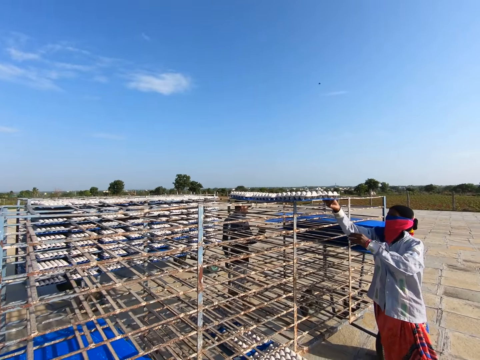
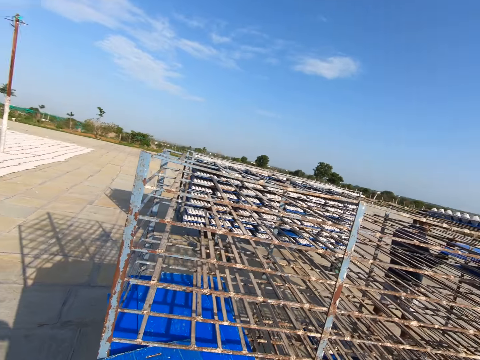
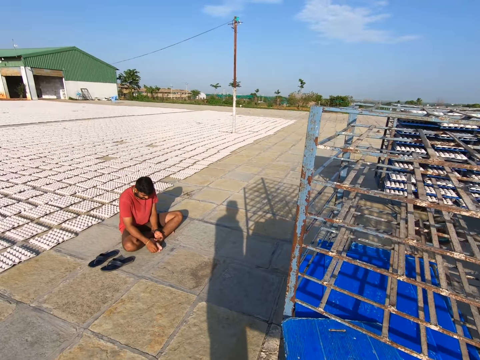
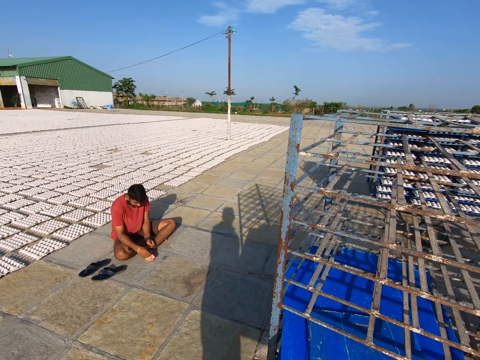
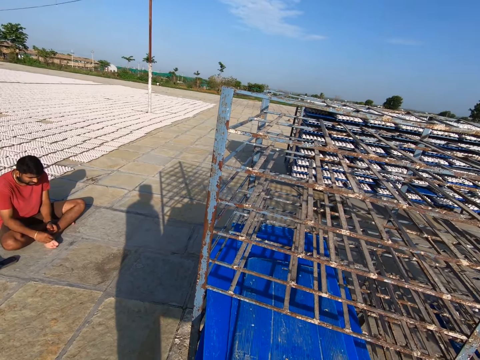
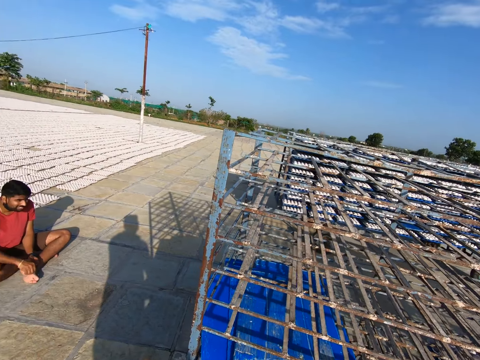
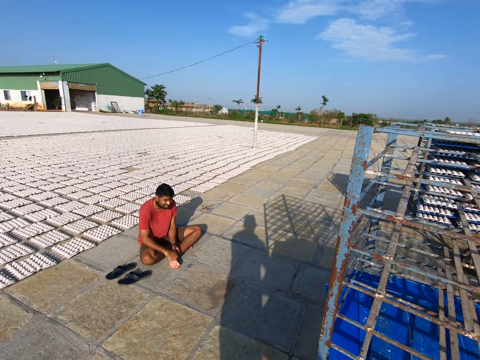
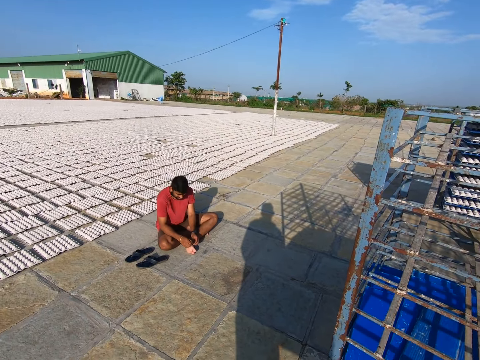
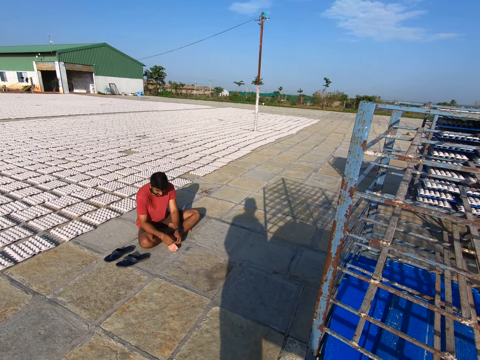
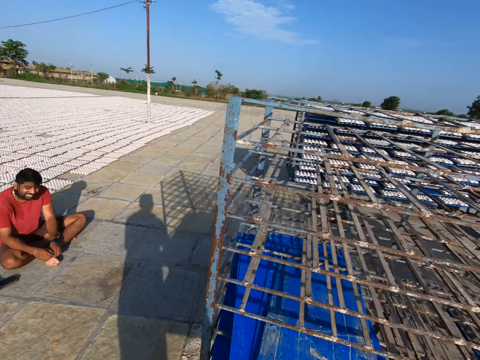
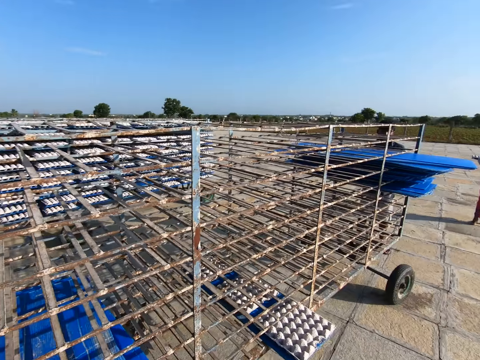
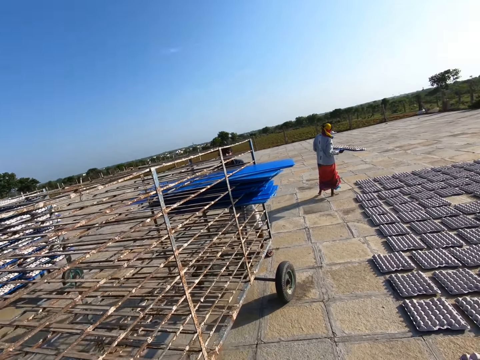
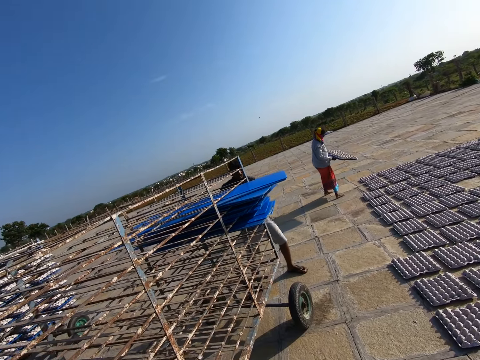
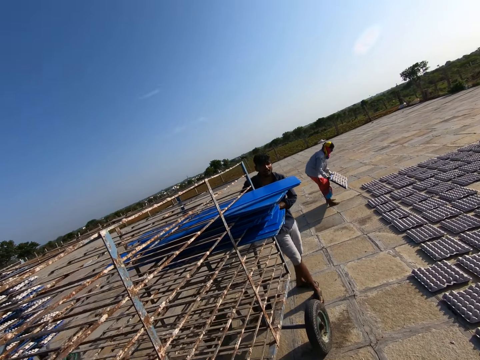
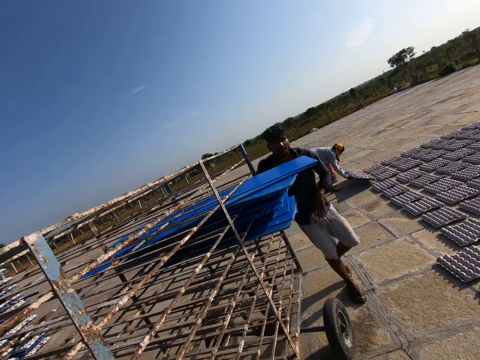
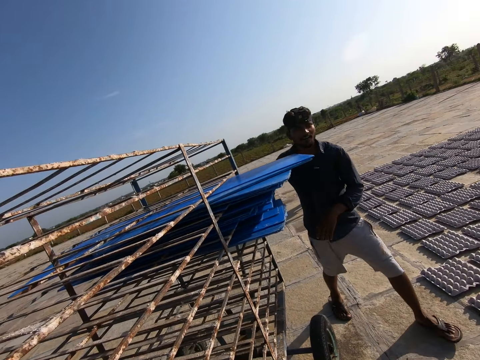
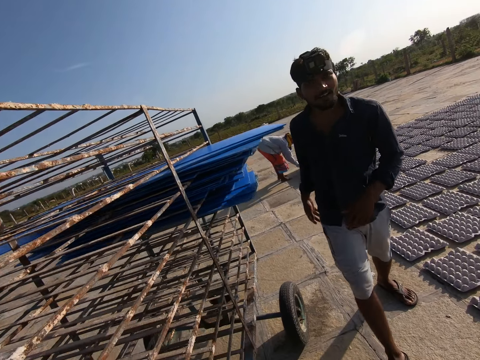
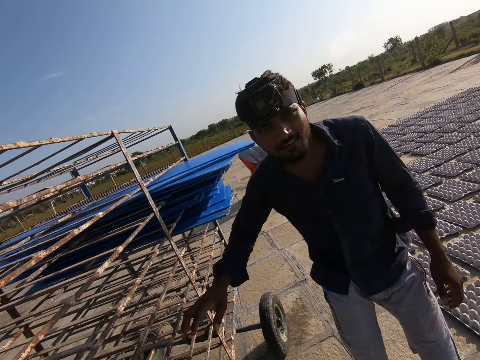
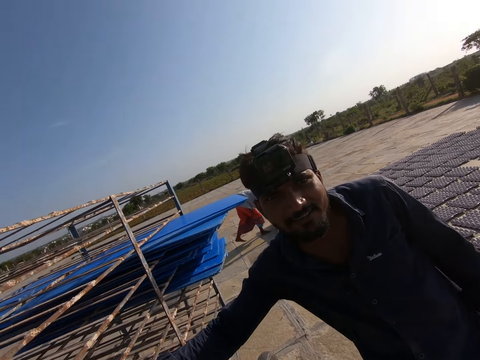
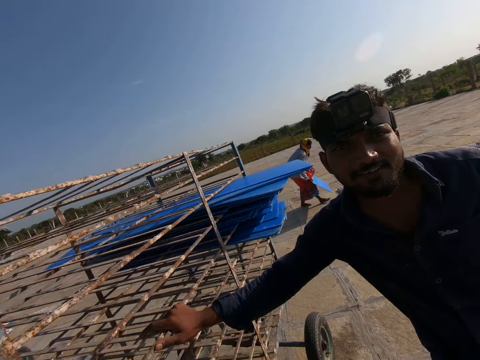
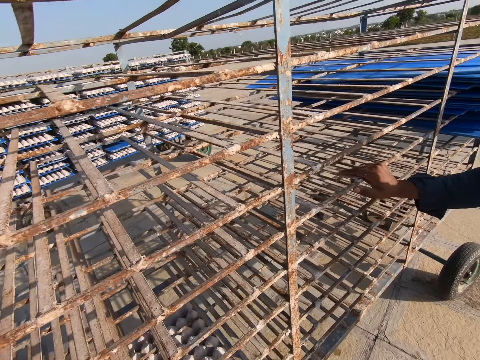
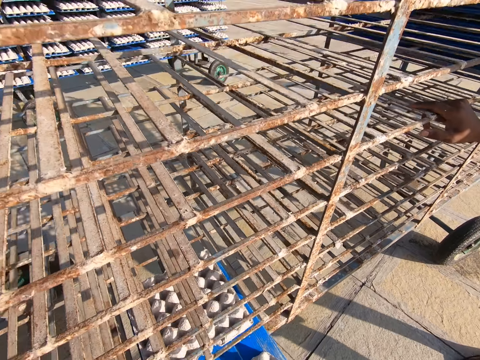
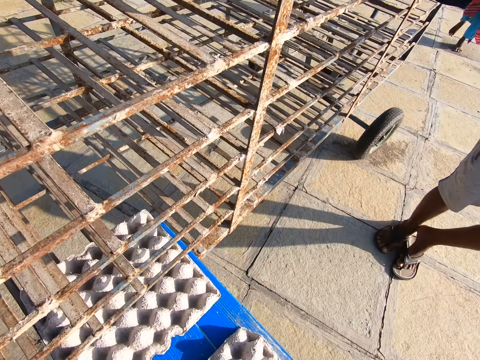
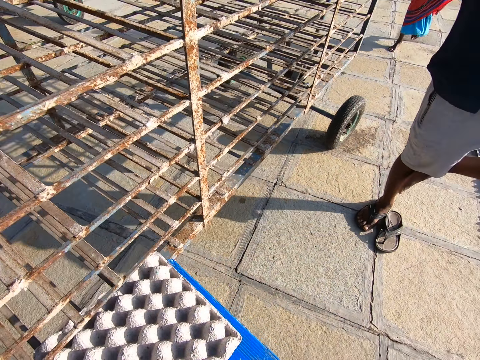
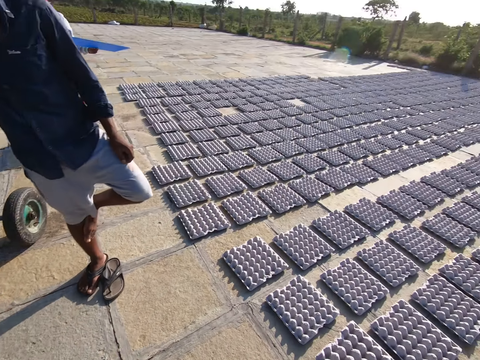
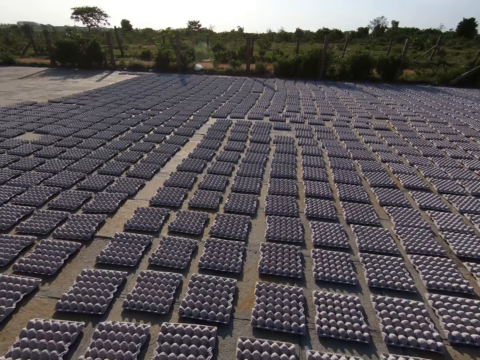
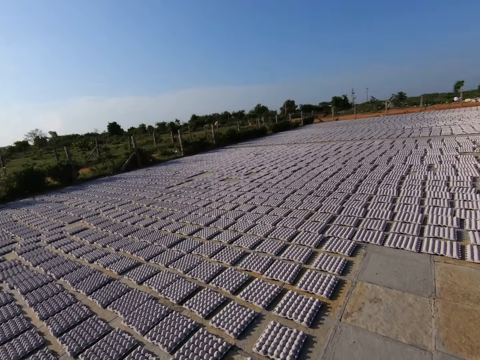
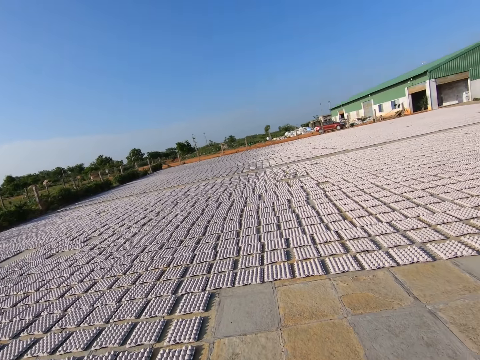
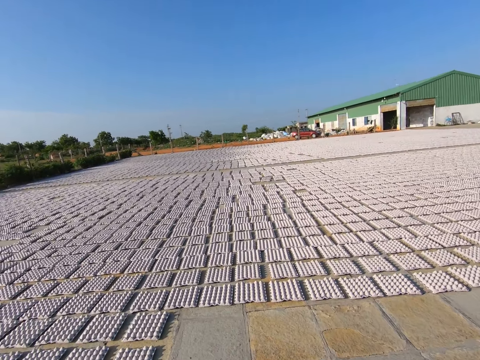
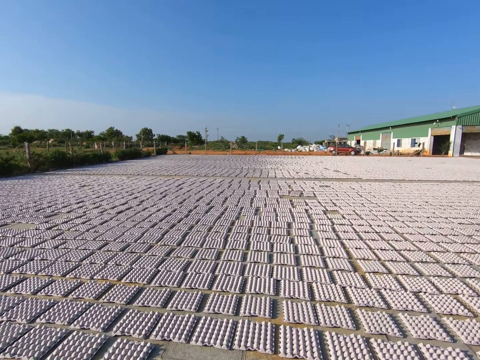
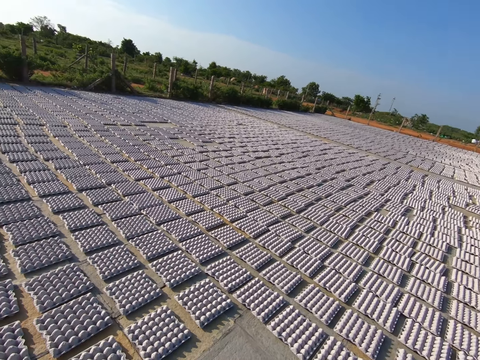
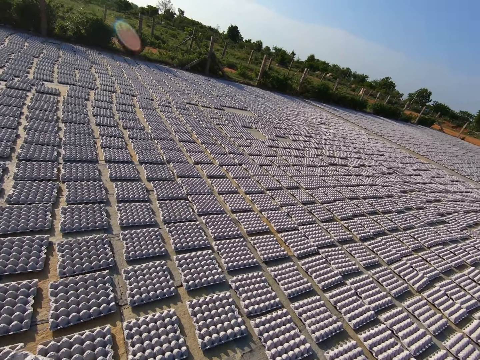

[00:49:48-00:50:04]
A man picks a pvc sheet from the rack with both hands. The camera wearer walks around the ground. They converse with another man. They put the pvc sheet in the rack with both hands. They talk to a man. The first man drops egg trays on the floor from the pvc sheet with both hands. The camera wearer walks around the ground. A third man touches the rack with his right hand. The camera wearer converses with the third man. They pick the pvc sheet from the rack with both hands. They pull the tray board. They walk around the ground.

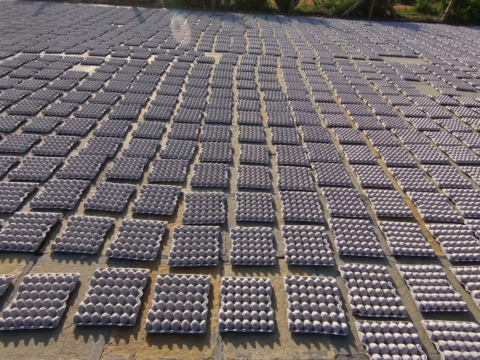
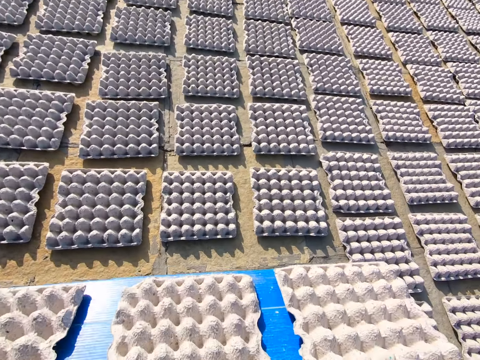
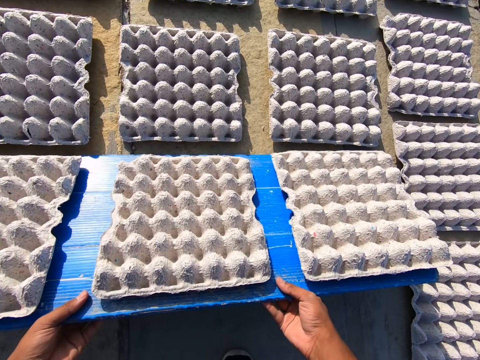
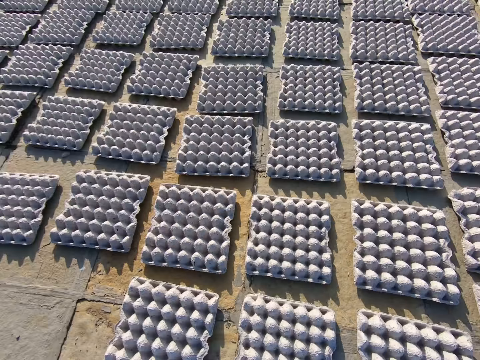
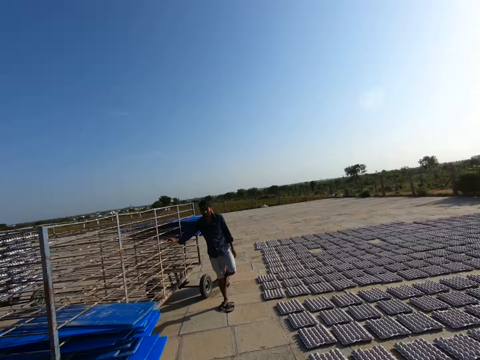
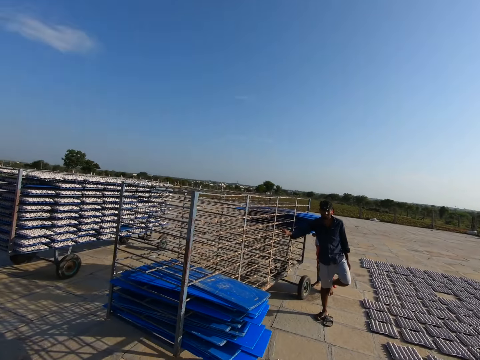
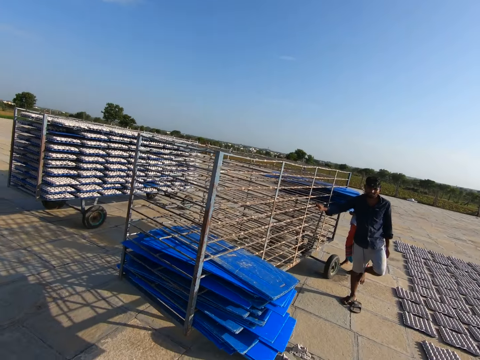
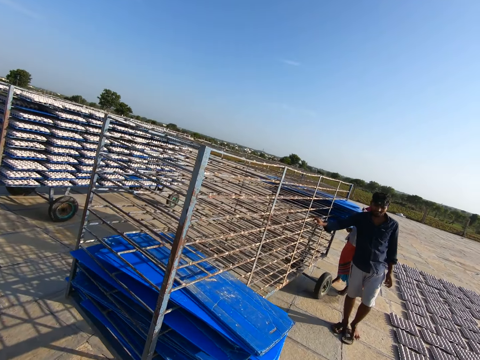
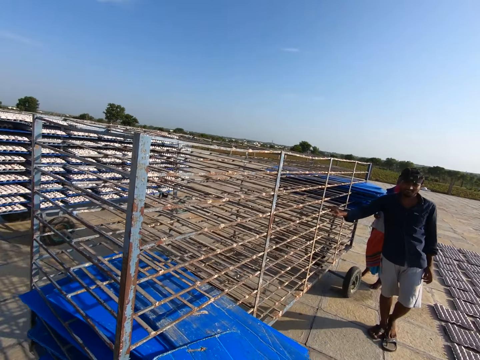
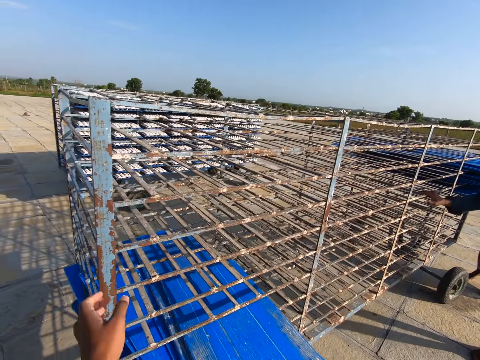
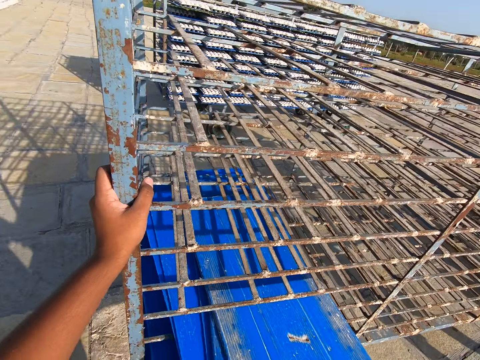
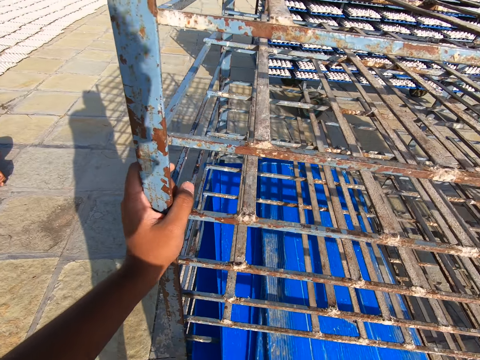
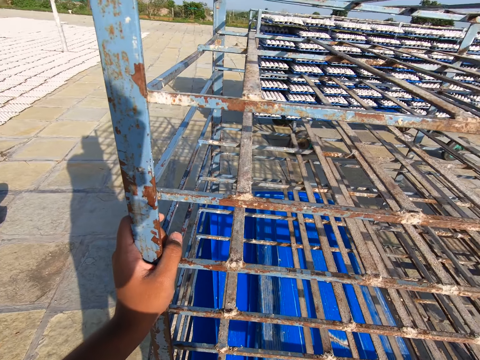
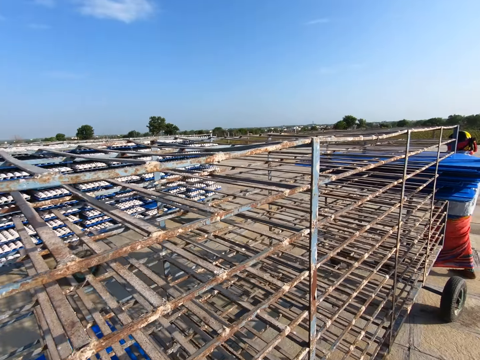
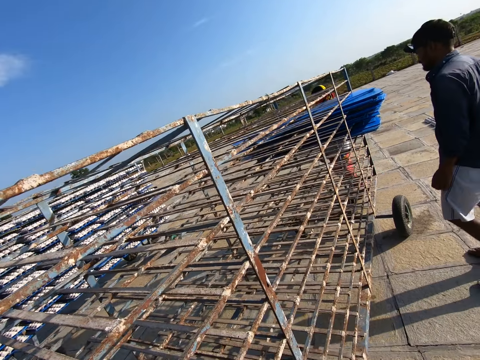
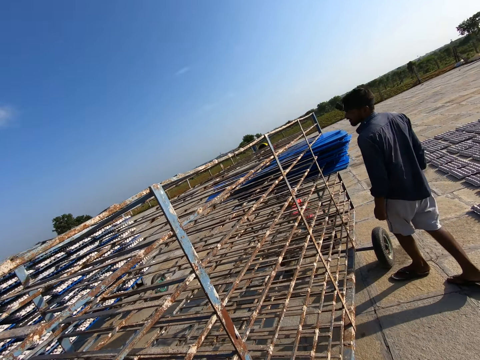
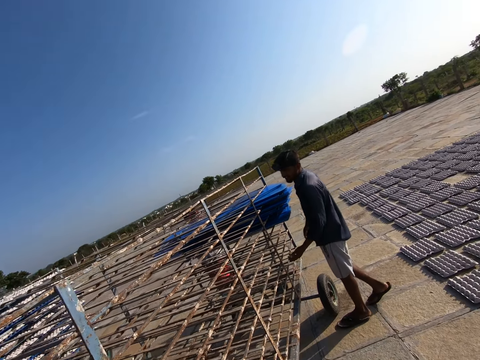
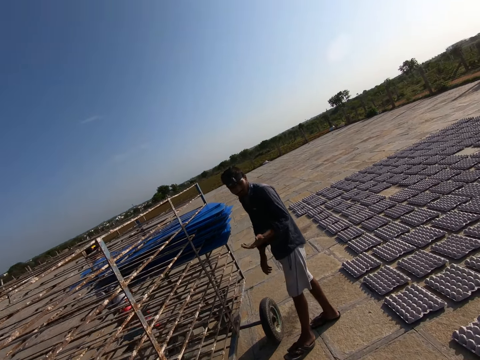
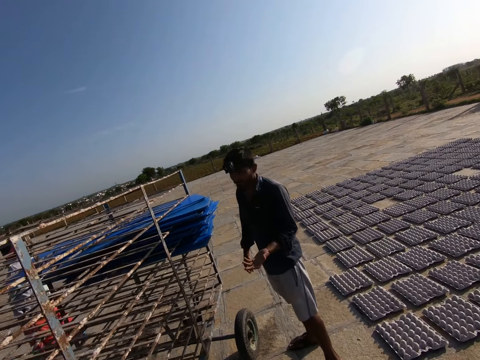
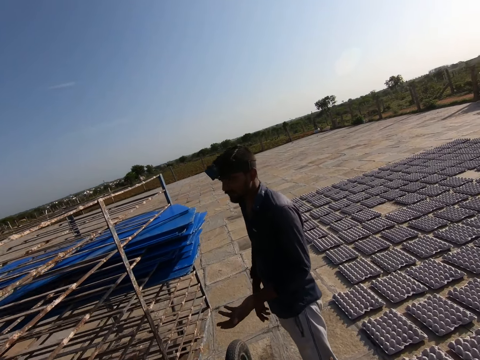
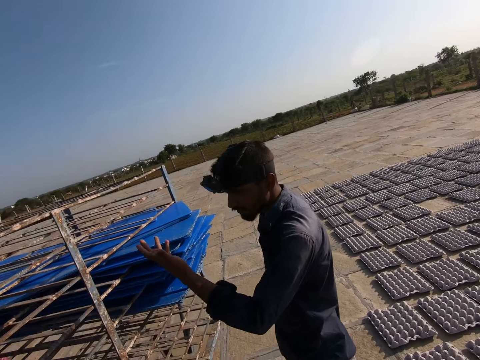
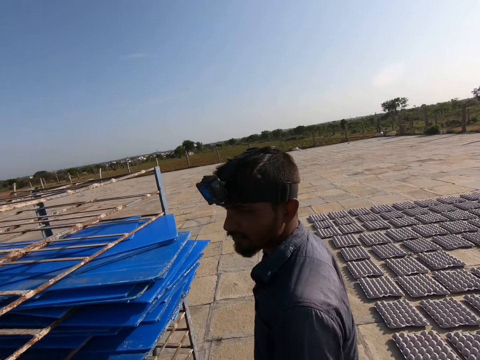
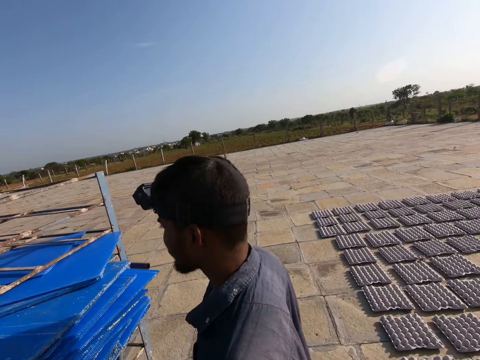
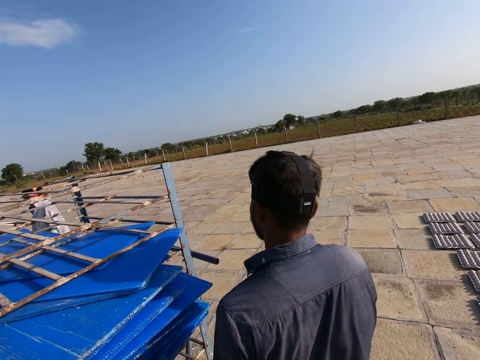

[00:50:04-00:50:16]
The camera wearer drops egg trays on the floor from the pvc sheet with both hands. He walks around the ground. He puts the pvc sheet in the rack with his right hand and touches the rack with his left hand. He walks around the ground. He talks to a man.
